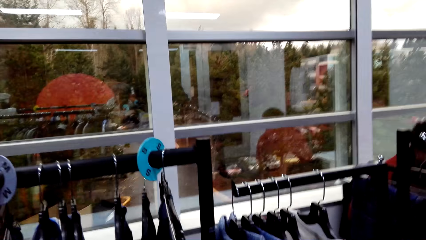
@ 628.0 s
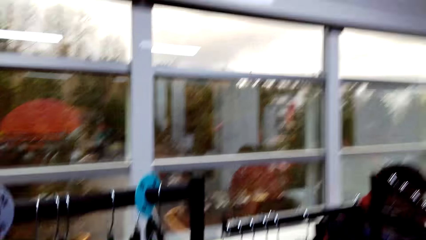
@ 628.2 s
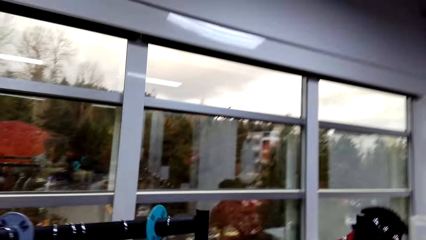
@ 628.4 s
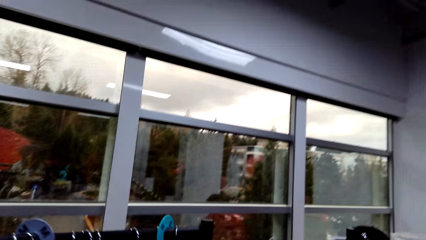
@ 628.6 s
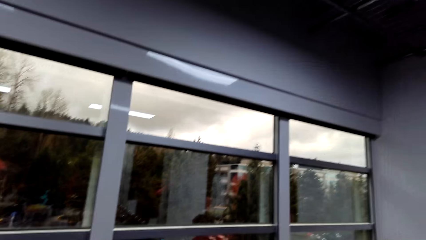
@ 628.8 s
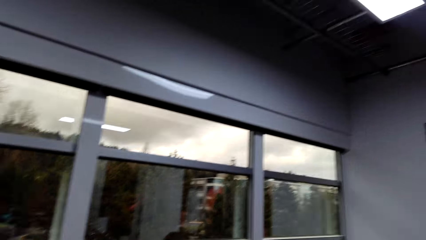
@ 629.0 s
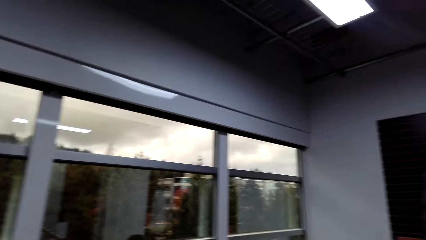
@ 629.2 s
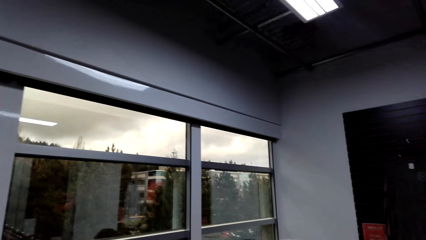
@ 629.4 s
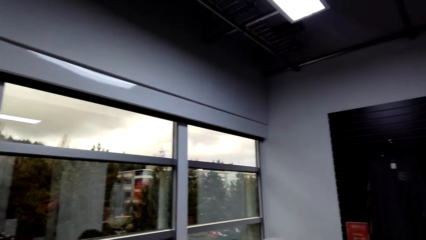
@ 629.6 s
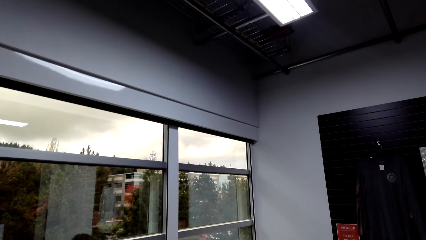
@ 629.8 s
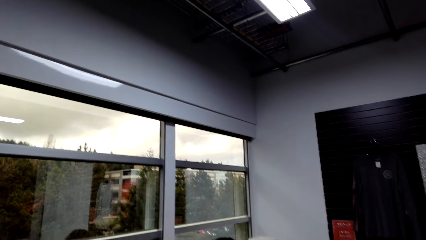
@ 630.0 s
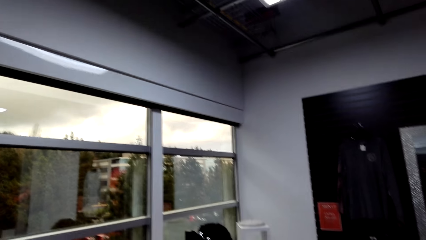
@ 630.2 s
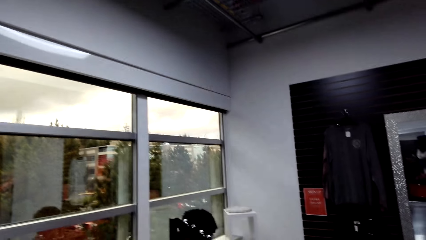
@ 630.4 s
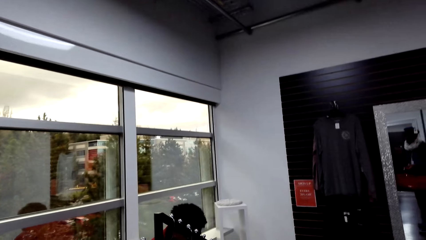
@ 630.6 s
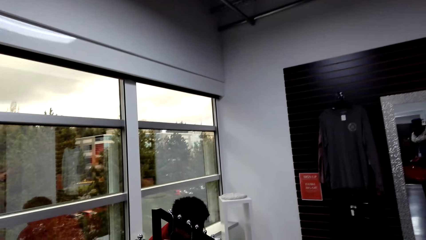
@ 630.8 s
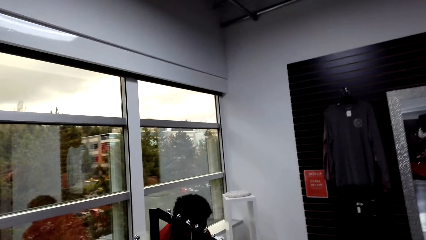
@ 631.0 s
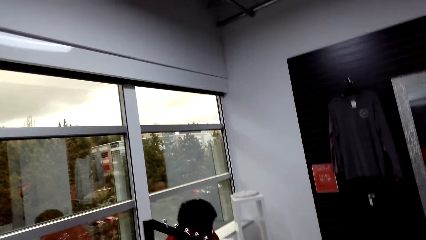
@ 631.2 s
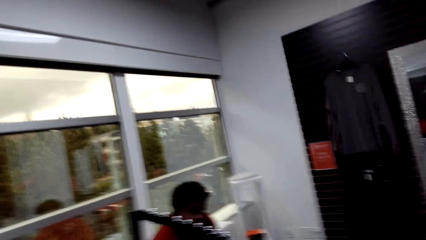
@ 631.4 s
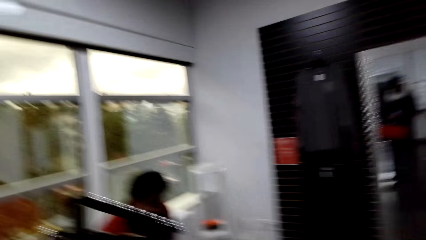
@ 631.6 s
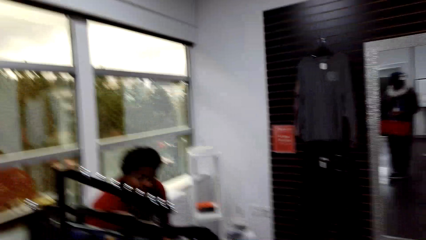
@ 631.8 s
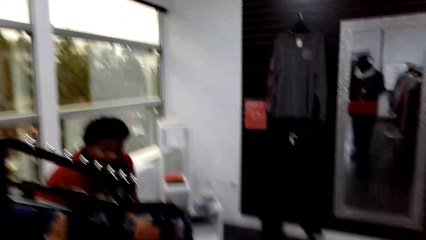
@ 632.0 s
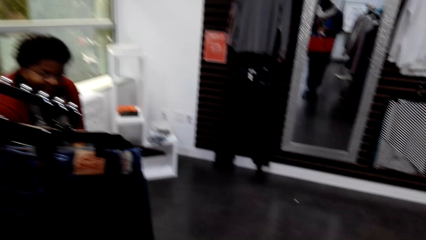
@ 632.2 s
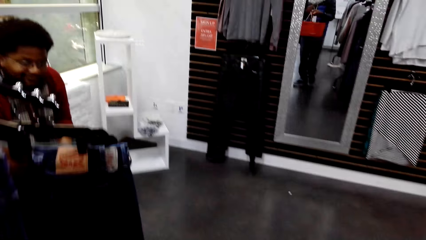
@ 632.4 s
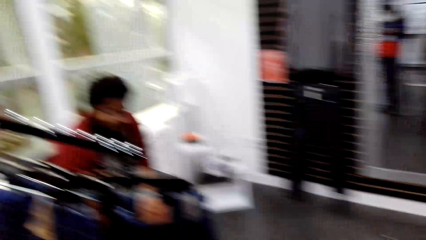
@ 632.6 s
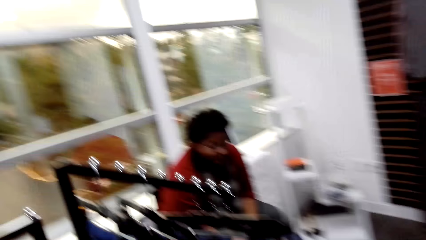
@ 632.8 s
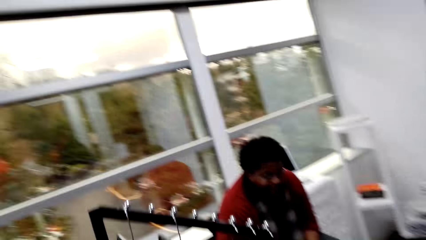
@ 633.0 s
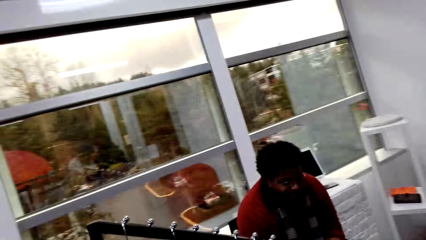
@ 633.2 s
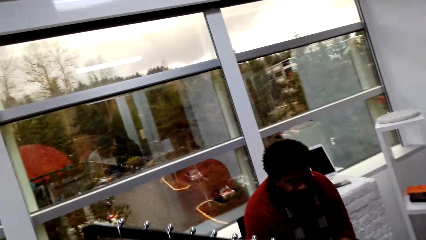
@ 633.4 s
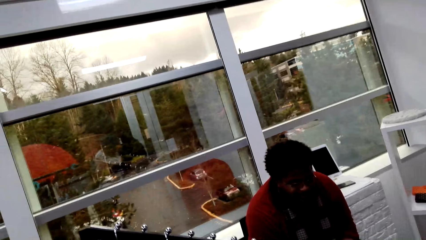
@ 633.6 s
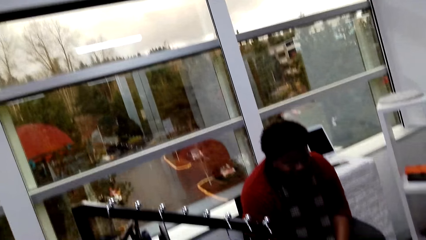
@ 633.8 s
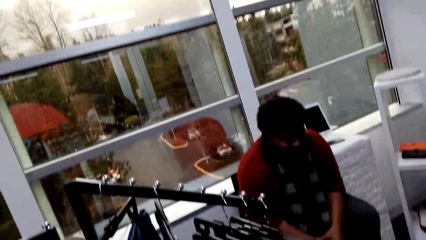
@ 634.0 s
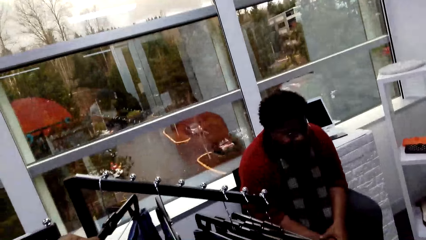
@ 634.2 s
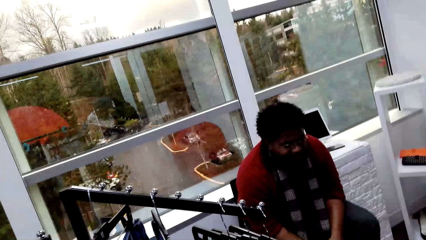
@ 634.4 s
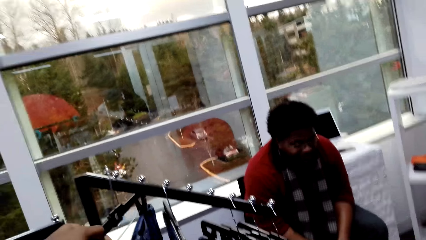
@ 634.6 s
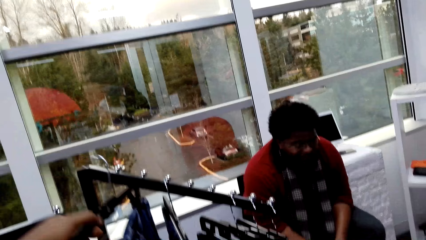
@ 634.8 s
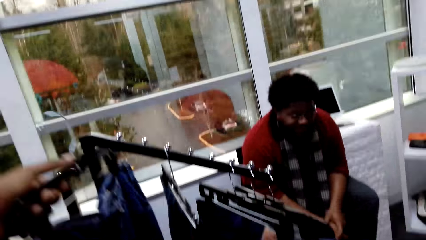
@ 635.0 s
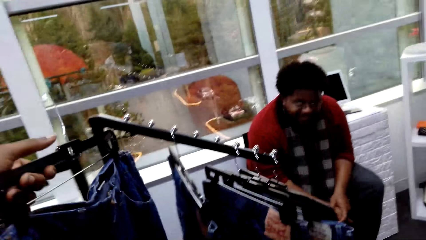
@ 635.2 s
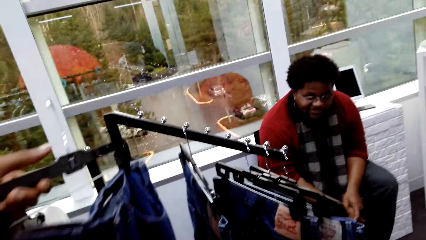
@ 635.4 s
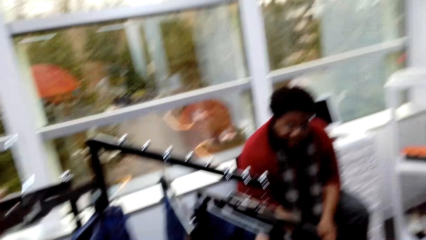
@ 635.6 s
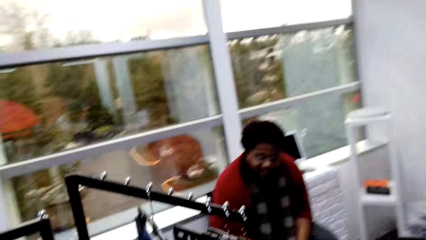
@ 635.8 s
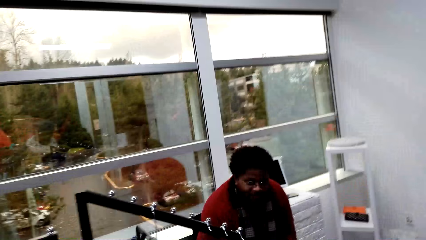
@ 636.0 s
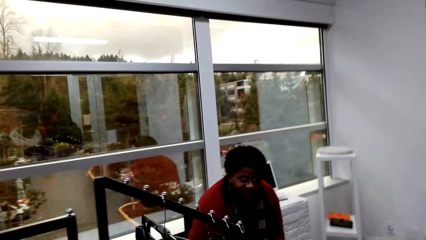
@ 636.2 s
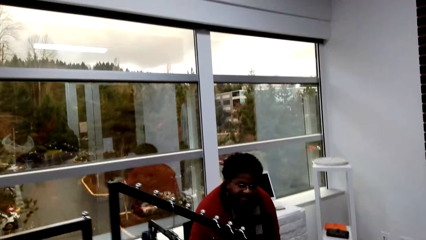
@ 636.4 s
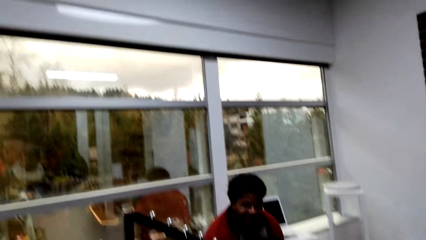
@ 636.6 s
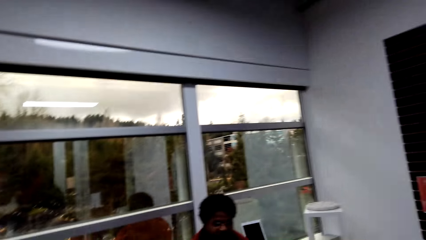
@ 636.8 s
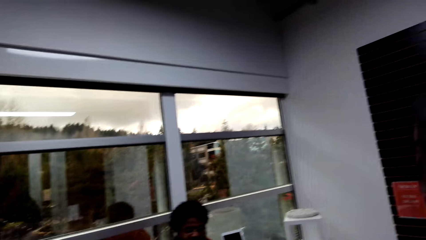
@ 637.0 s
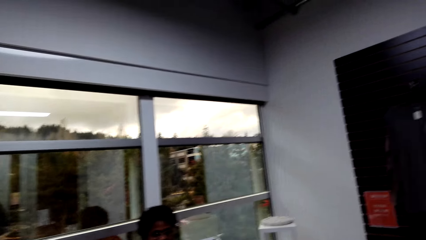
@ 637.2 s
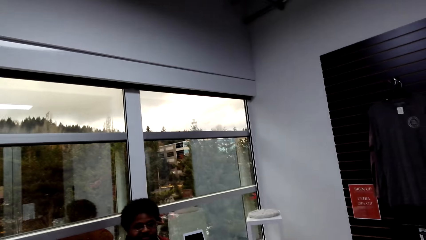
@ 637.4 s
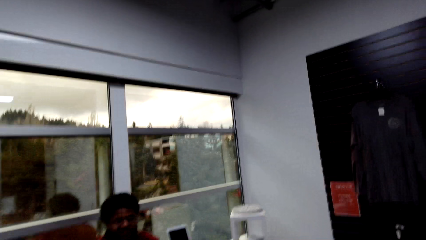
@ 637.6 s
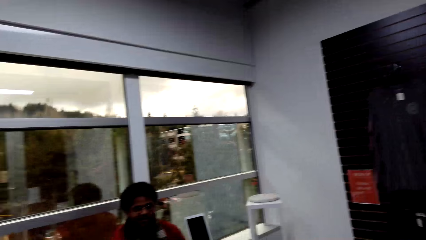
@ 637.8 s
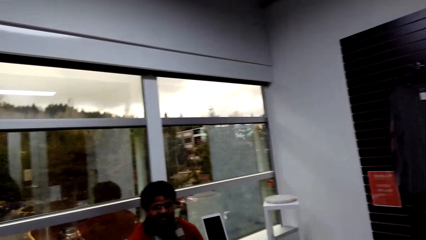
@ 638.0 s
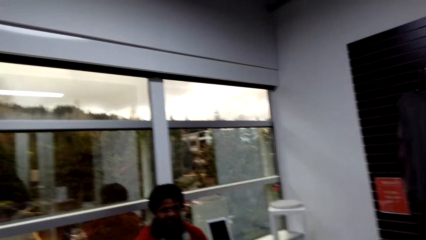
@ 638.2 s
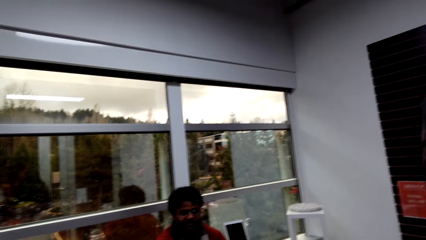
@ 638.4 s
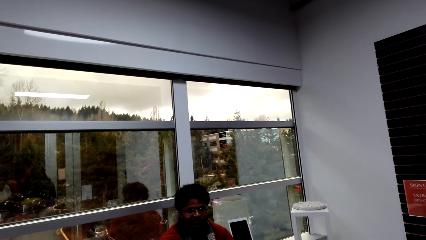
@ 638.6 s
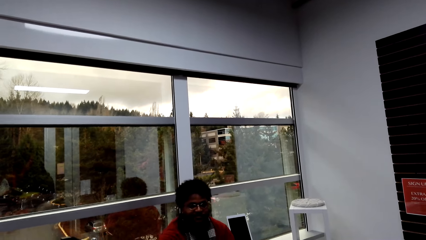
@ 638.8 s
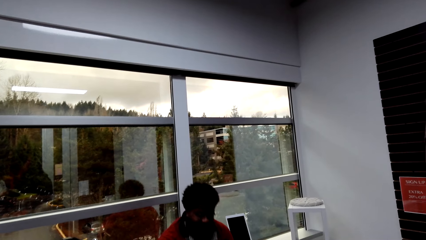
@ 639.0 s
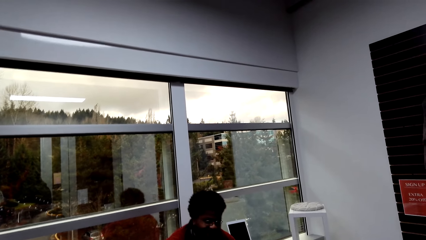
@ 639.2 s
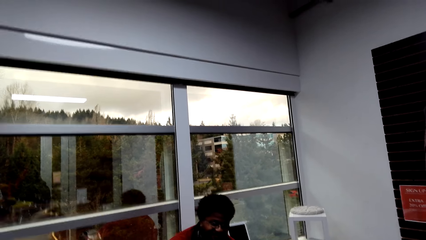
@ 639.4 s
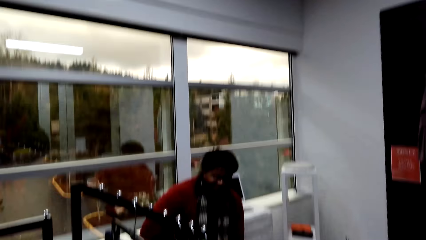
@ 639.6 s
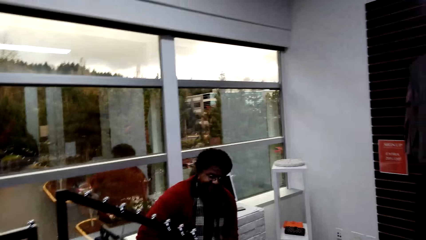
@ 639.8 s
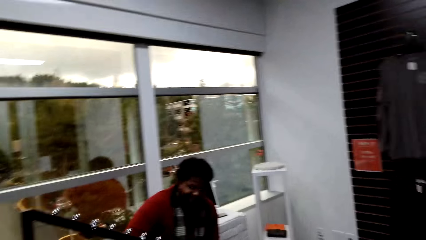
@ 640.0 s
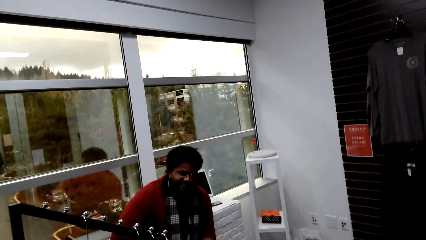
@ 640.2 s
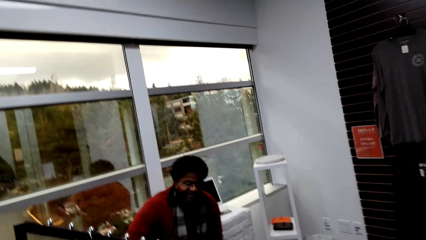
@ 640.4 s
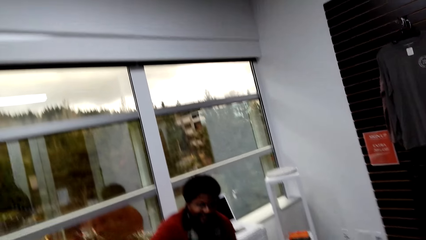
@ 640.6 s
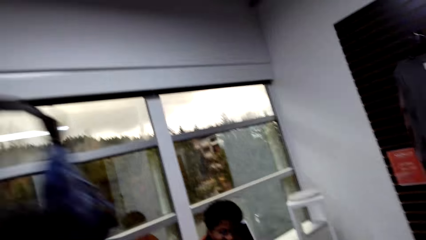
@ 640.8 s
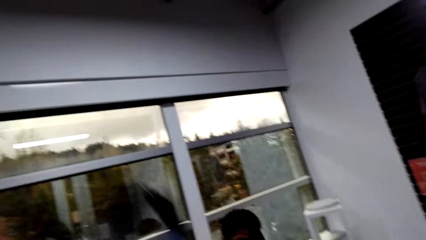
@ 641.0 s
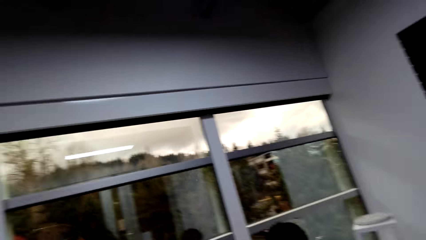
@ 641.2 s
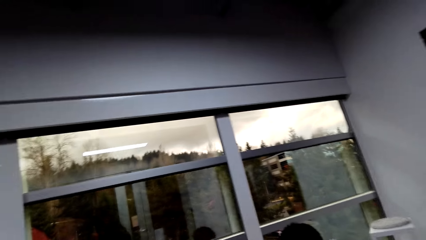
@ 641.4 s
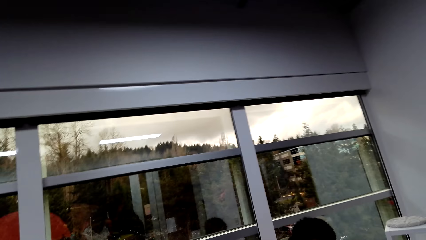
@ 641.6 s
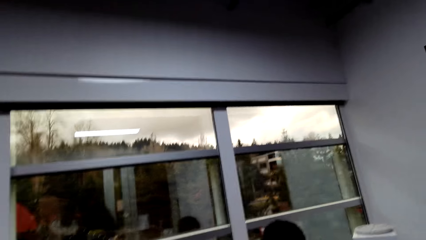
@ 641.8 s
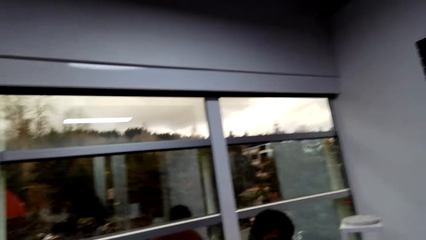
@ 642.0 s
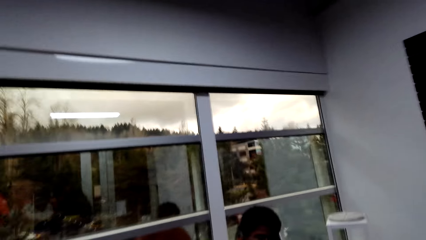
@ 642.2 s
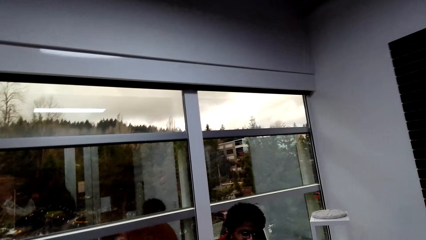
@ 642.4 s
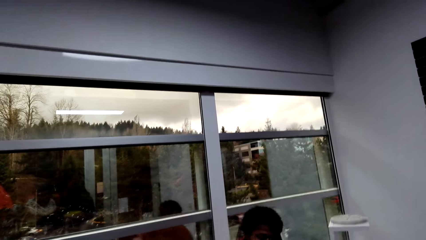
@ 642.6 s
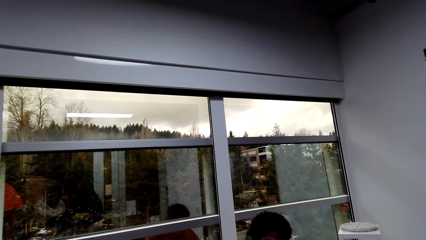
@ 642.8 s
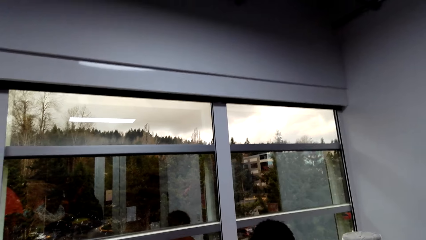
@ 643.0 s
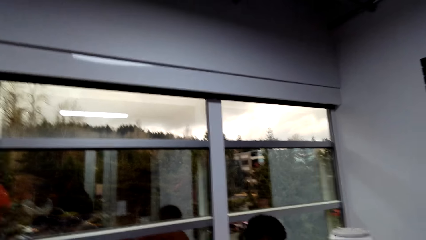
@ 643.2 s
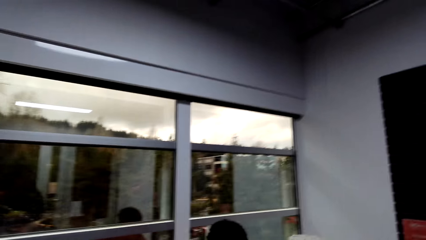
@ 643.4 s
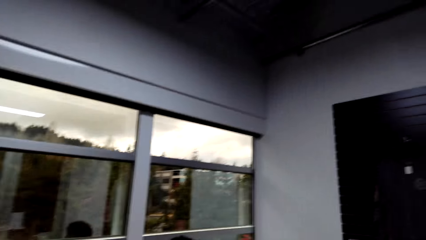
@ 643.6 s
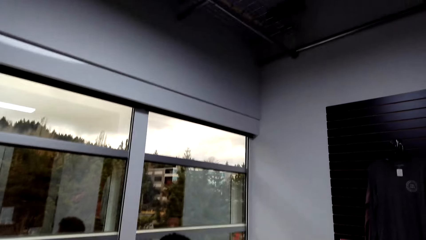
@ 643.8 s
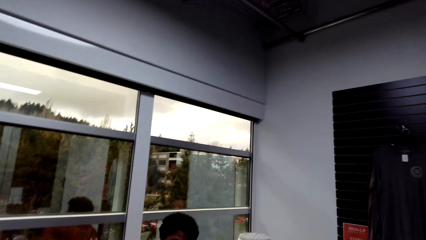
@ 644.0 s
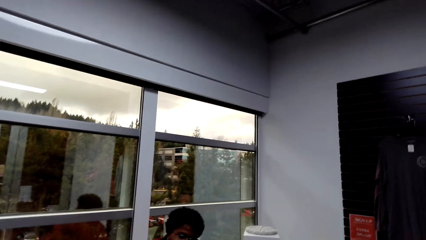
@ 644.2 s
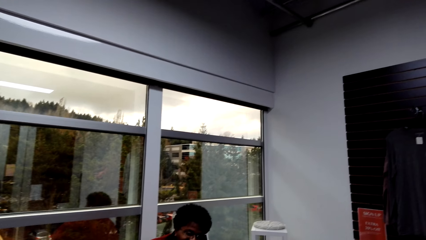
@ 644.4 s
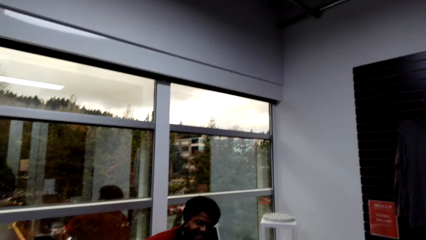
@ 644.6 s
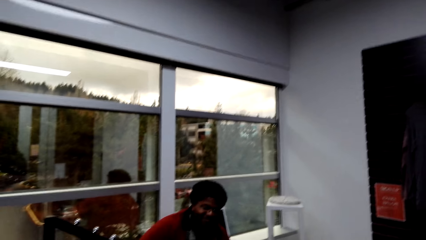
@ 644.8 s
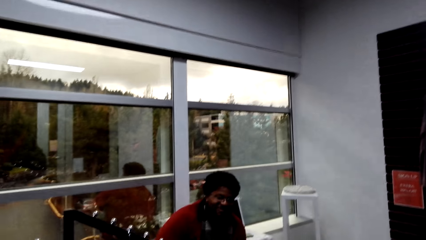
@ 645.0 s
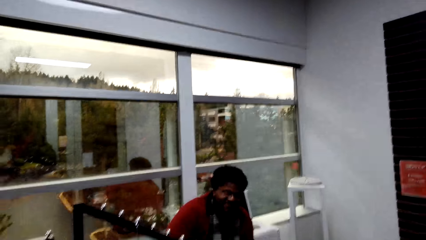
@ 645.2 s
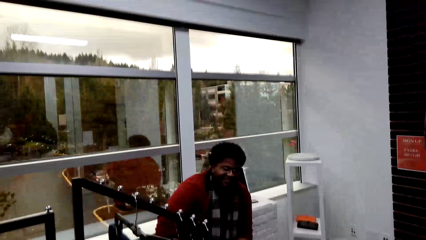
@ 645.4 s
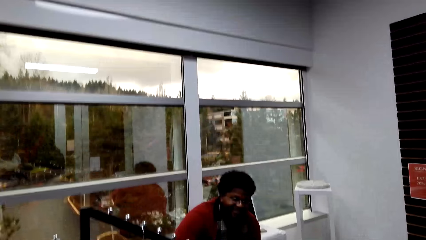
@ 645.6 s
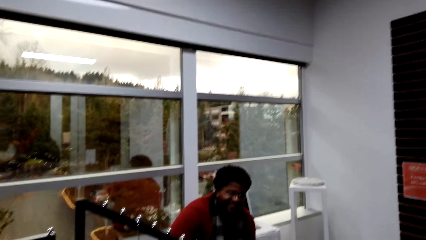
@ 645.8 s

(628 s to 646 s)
The camera wearer touches the cloth.
